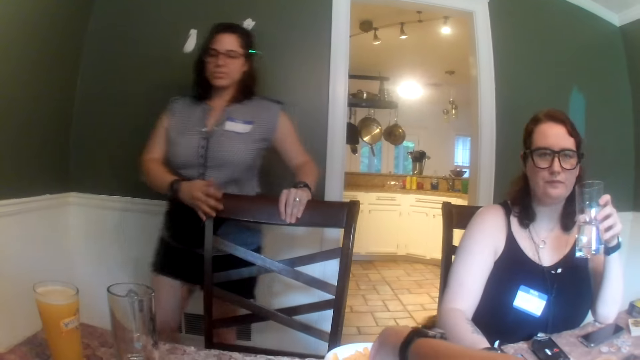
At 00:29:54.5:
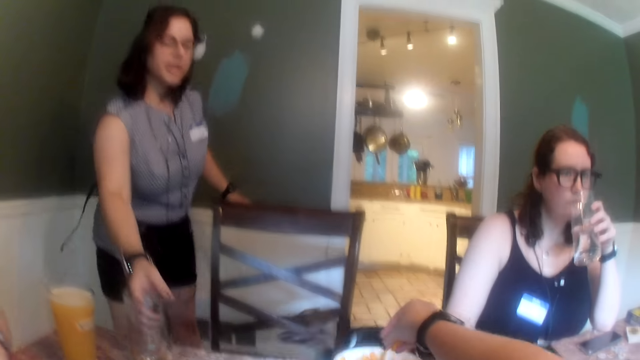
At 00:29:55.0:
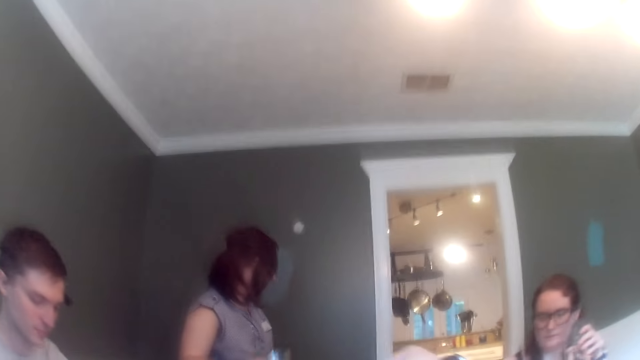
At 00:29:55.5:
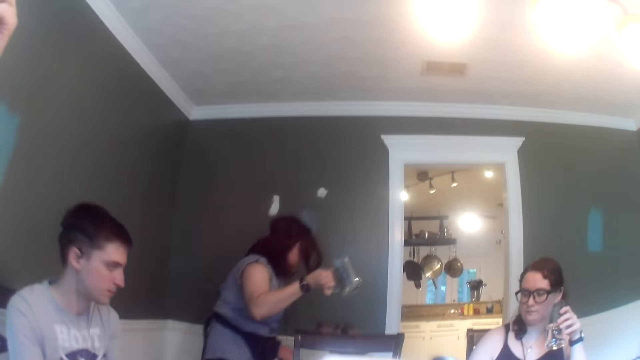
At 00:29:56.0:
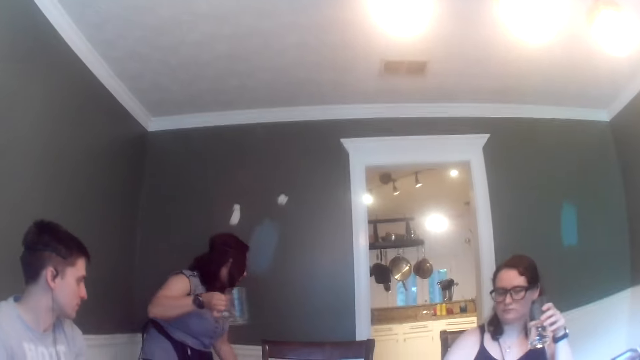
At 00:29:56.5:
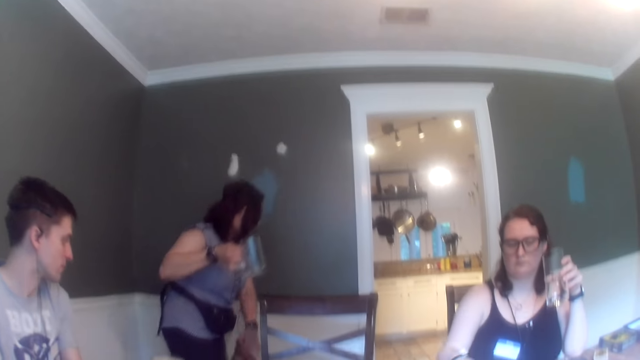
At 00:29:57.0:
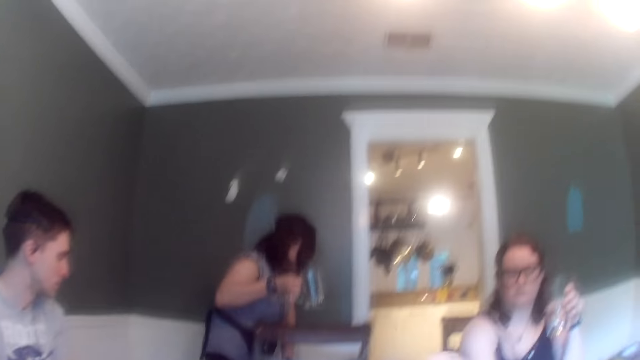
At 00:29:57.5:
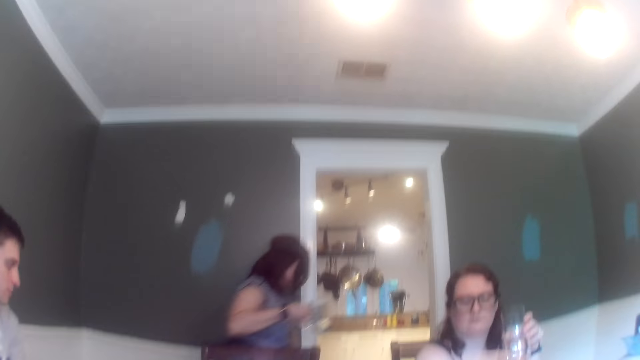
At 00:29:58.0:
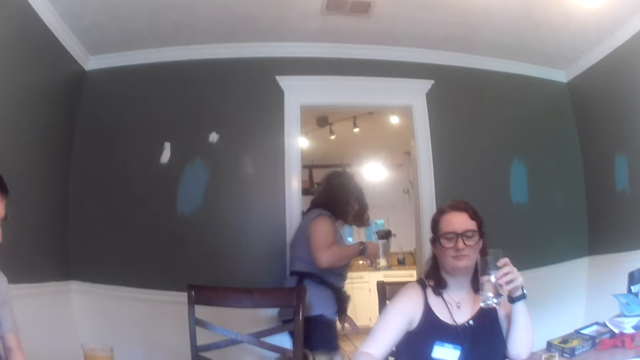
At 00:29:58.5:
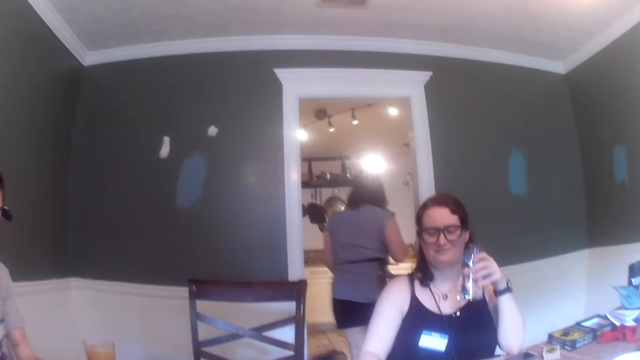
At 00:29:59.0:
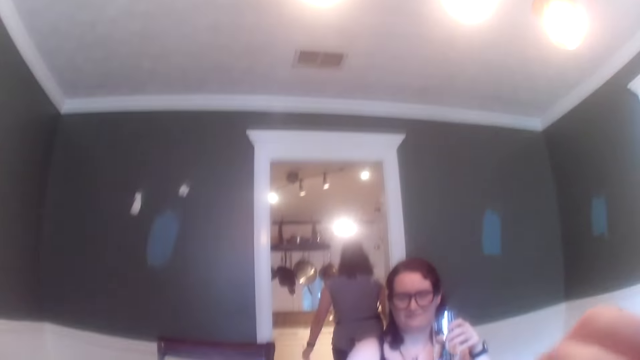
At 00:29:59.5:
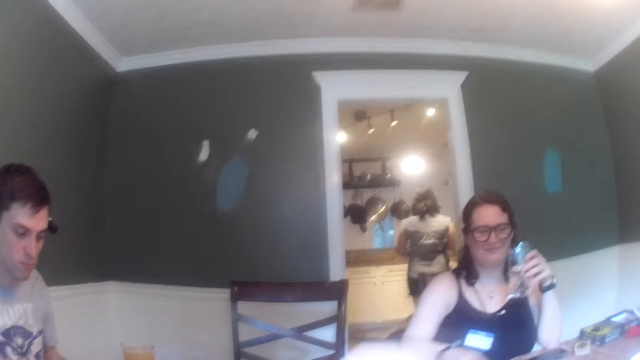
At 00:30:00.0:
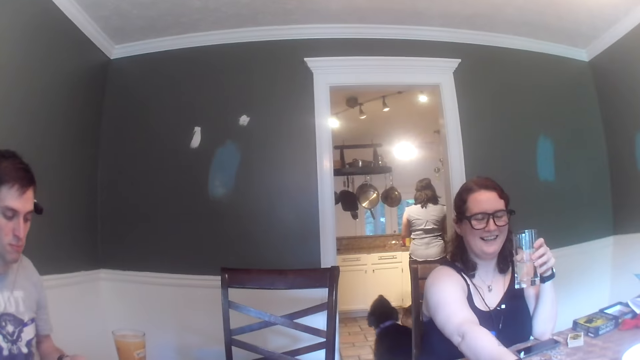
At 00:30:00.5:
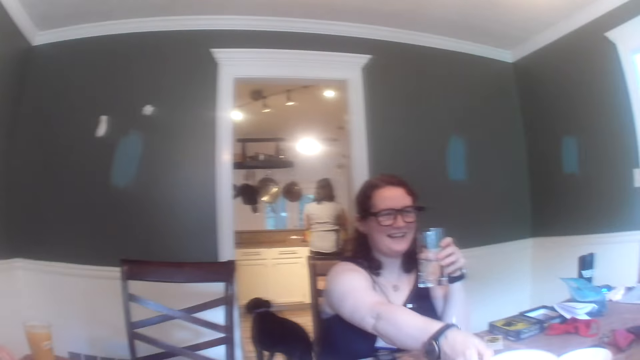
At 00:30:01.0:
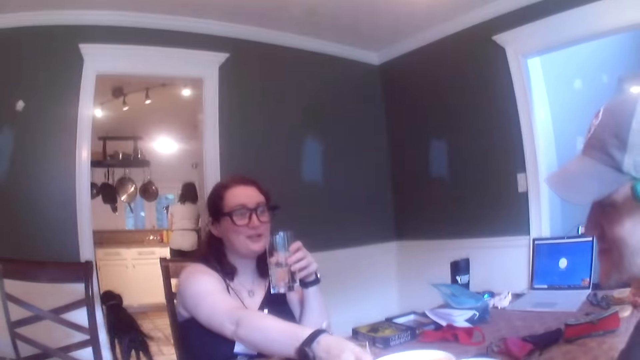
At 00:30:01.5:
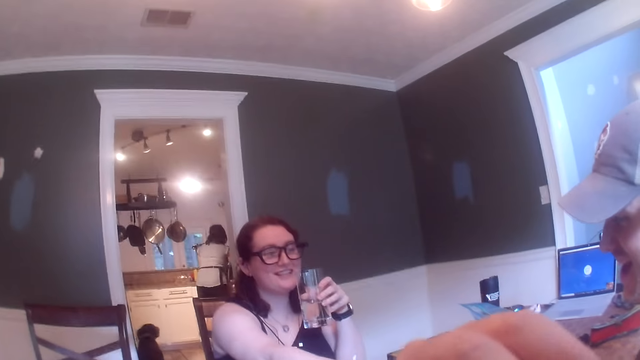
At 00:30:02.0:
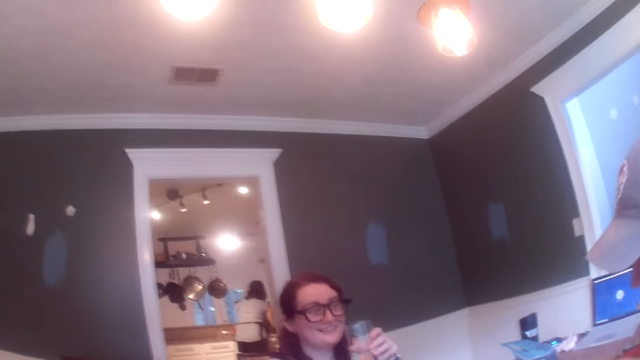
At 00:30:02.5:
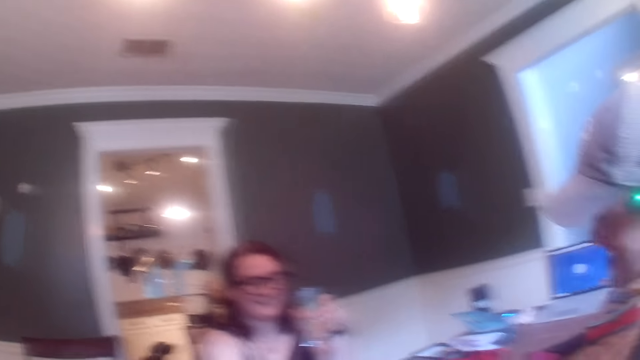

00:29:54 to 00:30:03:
A woman pushes the chair forward. The woman touches the chair. The camera wearer picks snacks. The woman takes a cup from the table with her right hand. The woman interacts with the dog. The camera wearer eats the snack. A man interacts with another man. Another woman stretches a plate of cheese puff from the table to the second man.

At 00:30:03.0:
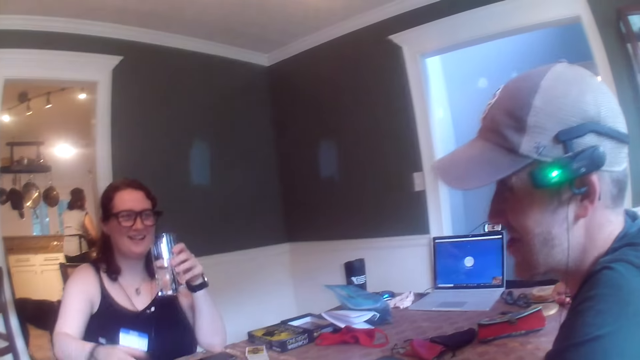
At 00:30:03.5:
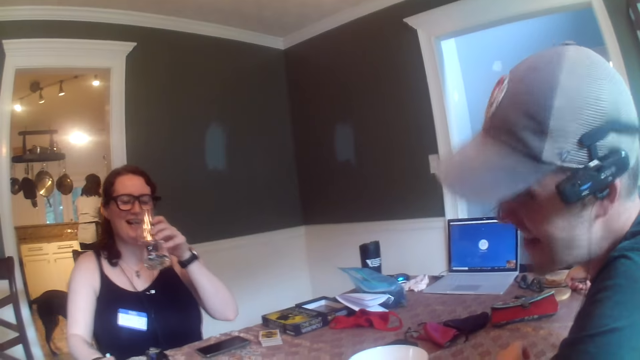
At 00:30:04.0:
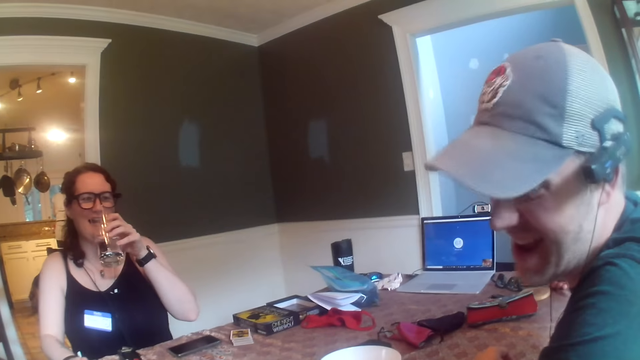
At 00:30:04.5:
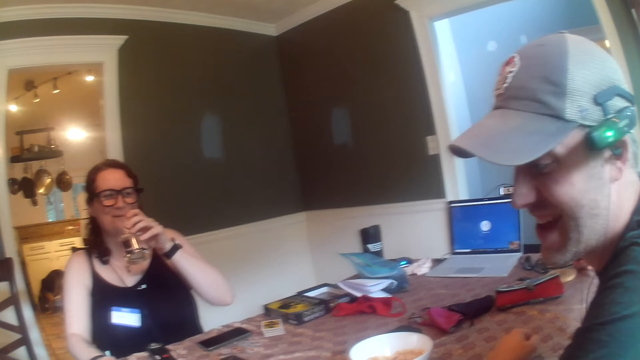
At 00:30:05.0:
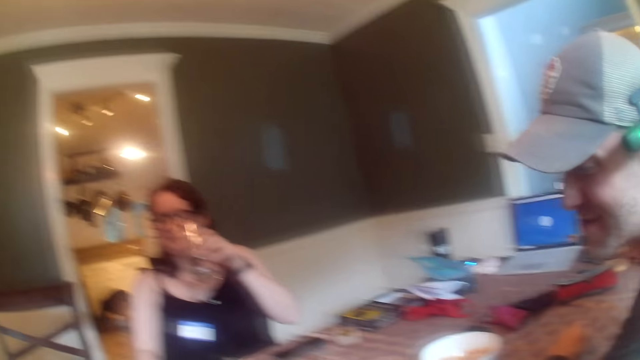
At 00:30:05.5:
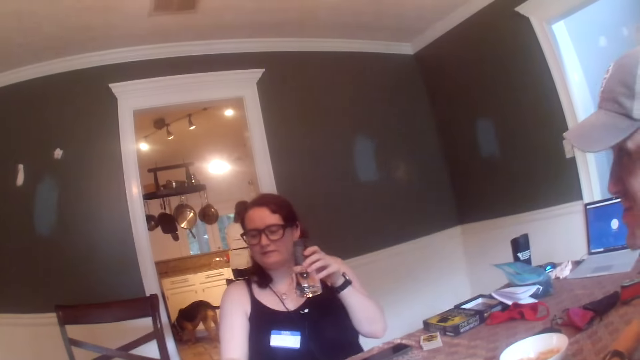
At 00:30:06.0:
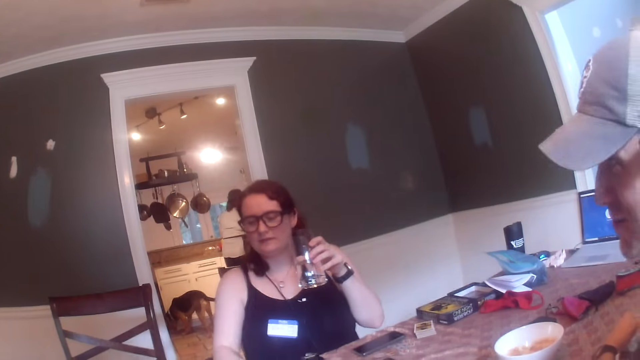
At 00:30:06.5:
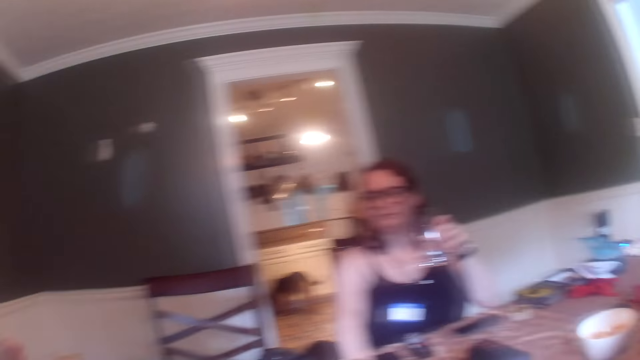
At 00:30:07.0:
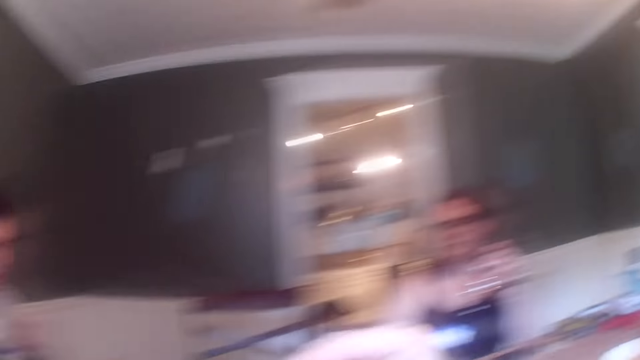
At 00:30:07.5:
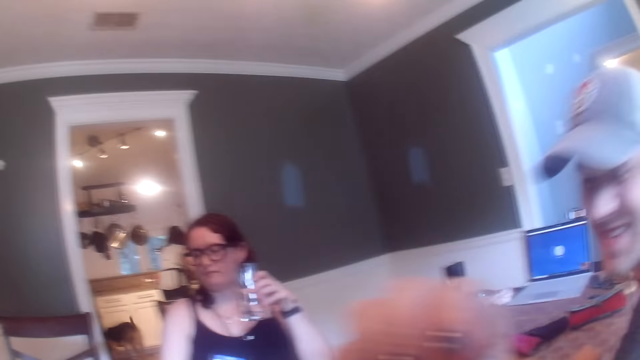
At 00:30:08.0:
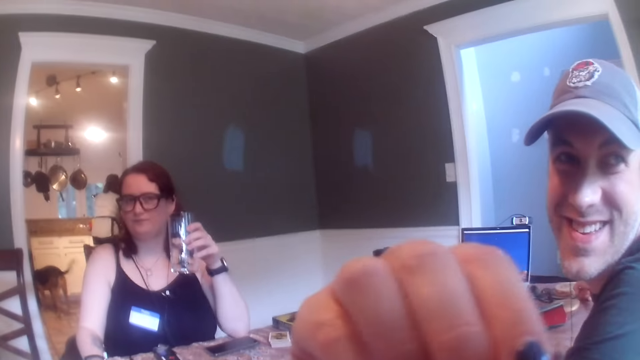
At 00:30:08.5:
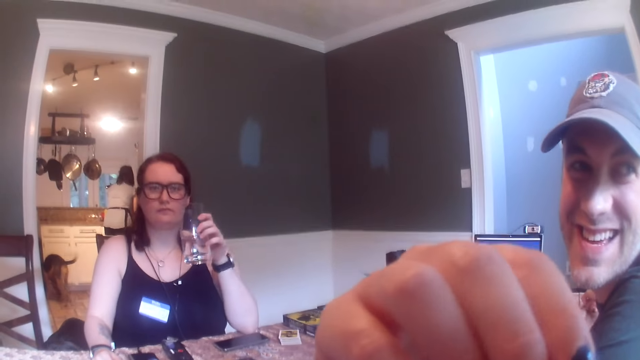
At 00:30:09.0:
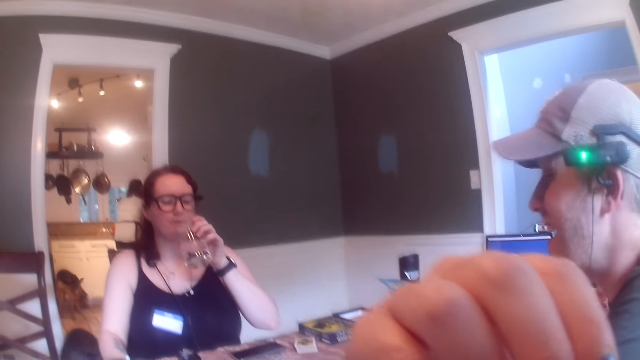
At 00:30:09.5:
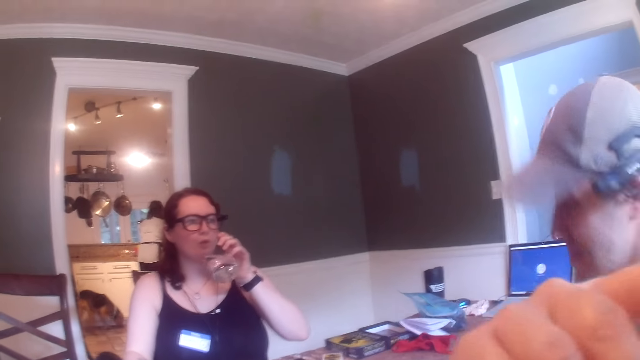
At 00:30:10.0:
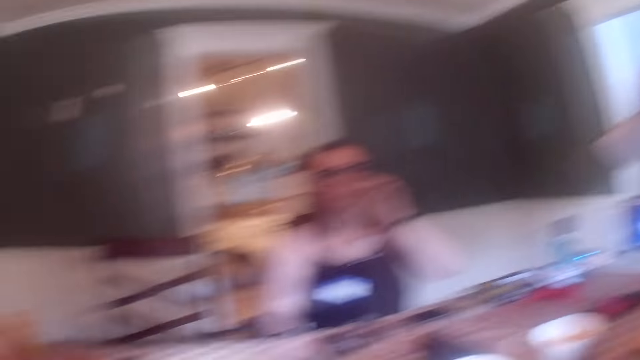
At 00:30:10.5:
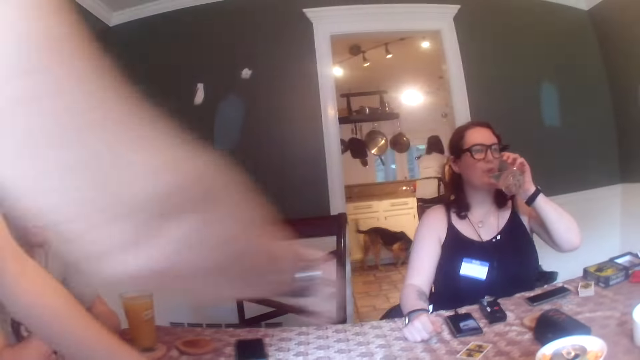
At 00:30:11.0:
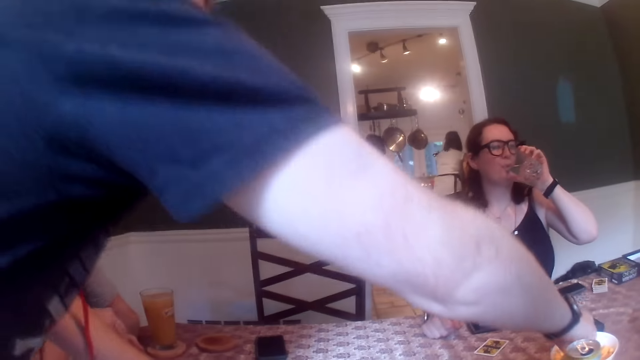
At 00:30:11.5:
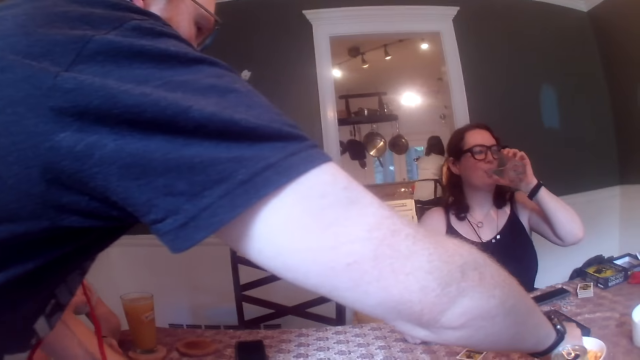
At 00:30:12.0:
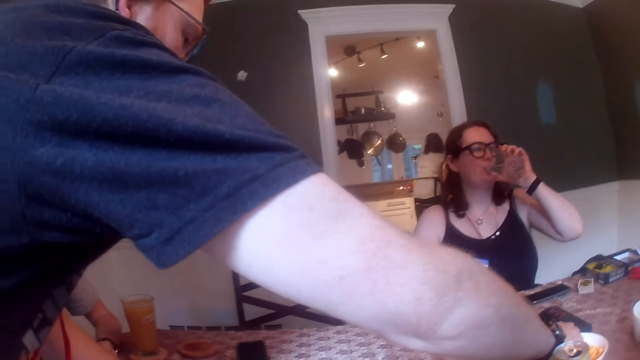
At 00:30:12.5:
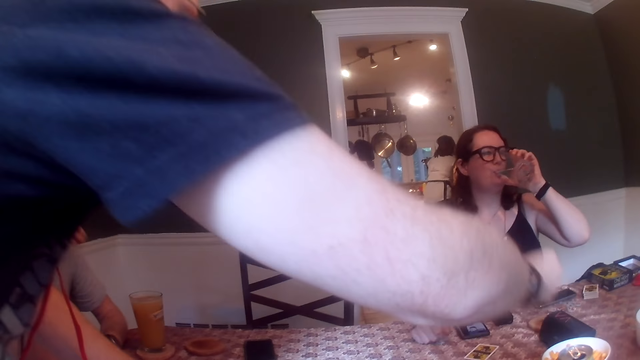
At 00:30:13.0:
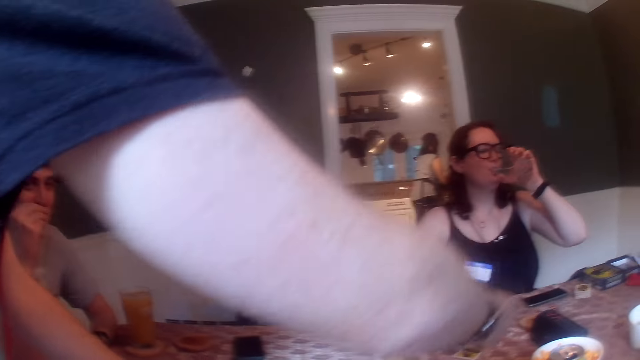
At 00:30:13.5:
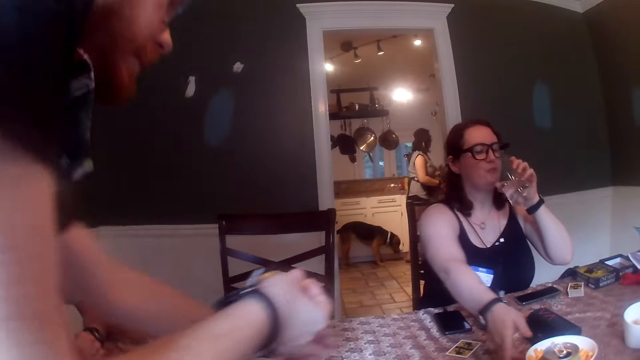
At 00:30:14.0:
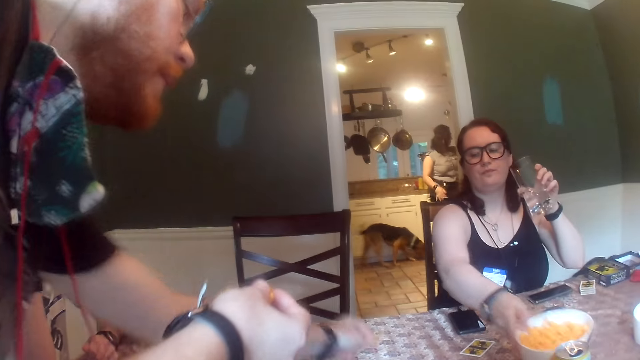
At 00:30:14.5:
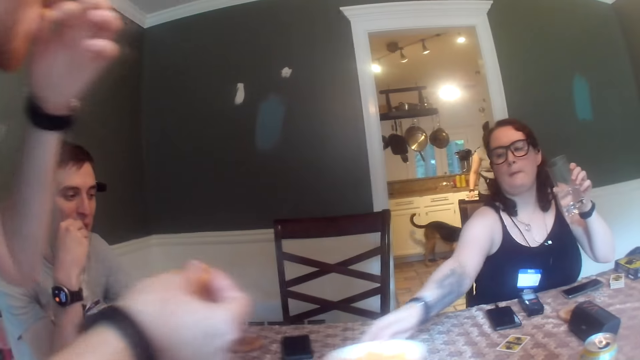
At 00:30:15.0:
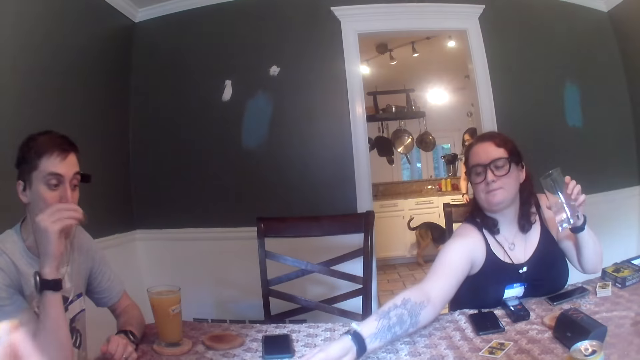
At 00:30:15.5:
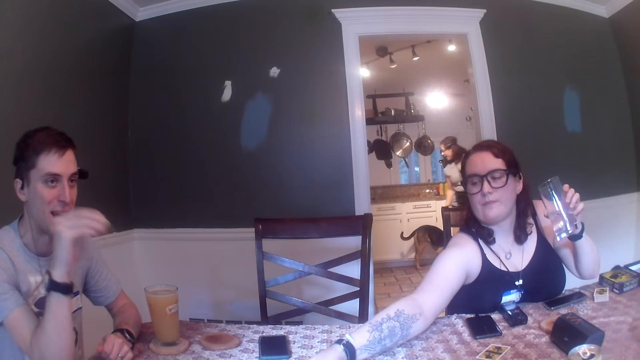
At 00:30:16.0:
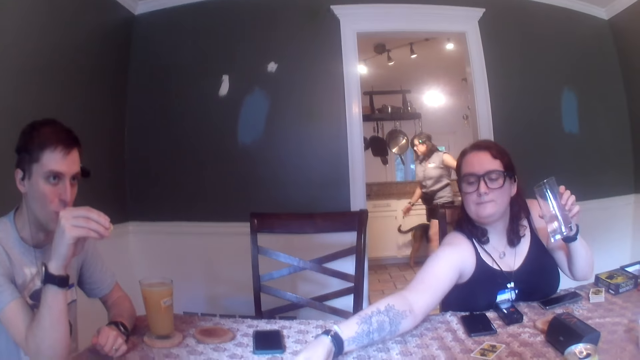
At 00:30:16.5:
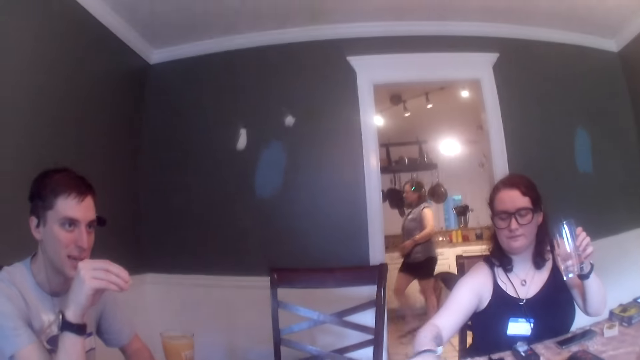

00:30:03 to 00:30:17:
A man nods his head. The camera wearer interacts with the man. A woman drinks water from a cup with her left hand. Another man picks snacks. A third man interacts with the camera wearer. The second man eats cheese puff with his left hand. The woman moves the plate on the table and passes the plate of cheese to the second man with her left hand. The second man sits on the seat.
